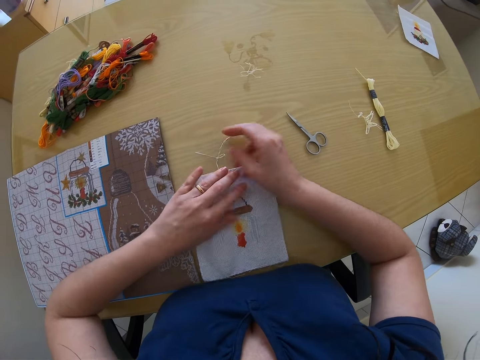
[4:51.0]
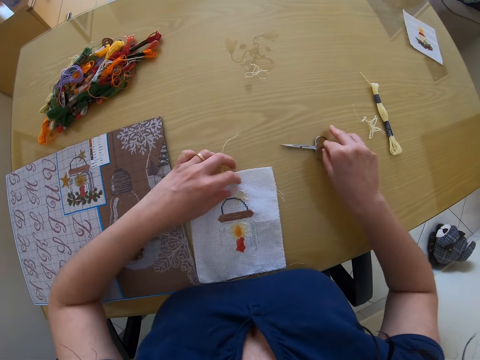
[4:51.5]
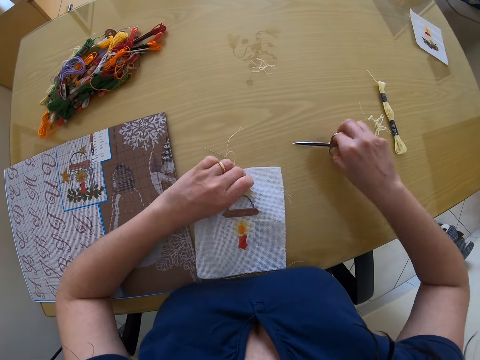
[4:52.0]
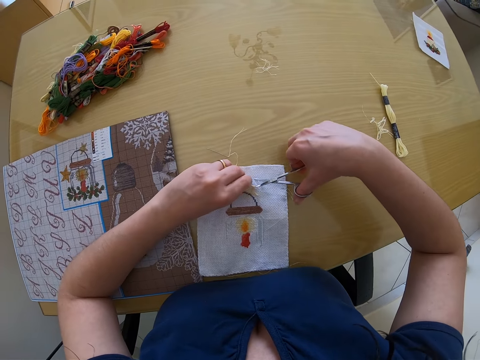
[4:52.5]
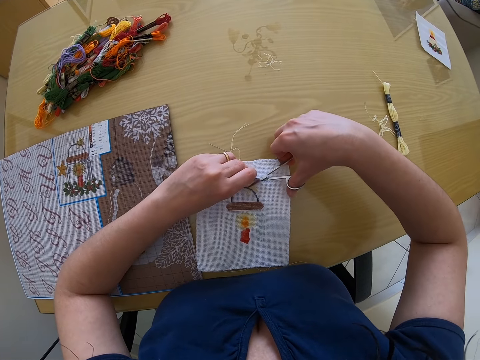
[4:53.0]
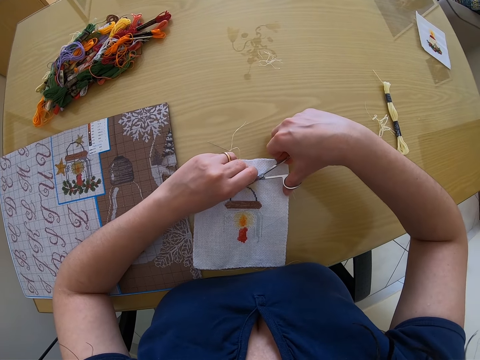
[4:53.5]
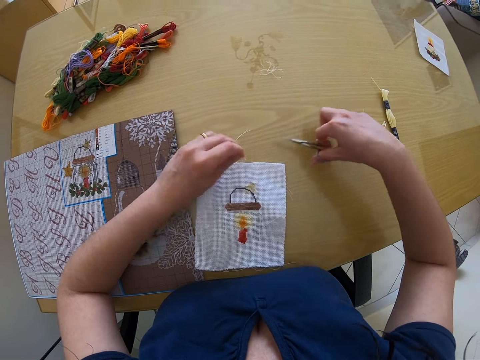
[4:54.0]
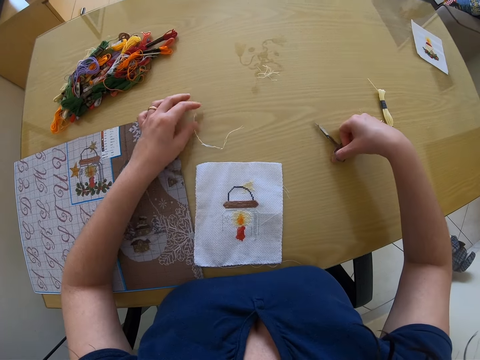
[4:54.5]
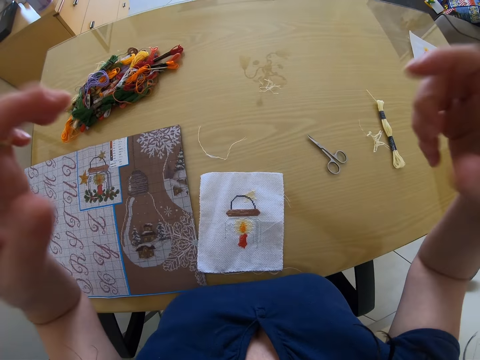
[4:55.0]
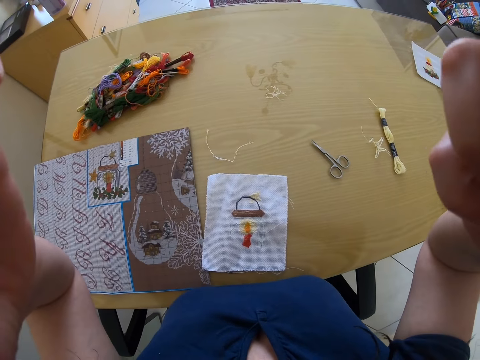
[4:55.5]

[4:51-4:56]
The camera wearer picks up a scissors from the table with her right hand. She grabs the string of thread with her left hand. She cuts the string of thread with the scissors in her right hand. She places the scissors on the table with her right hand. She places the string of thread on the table with her left hand. She adjusts a camera.
